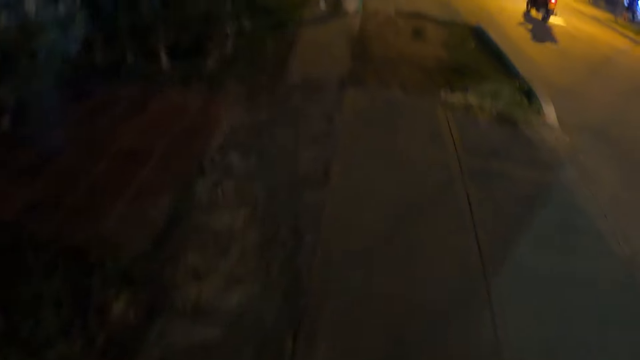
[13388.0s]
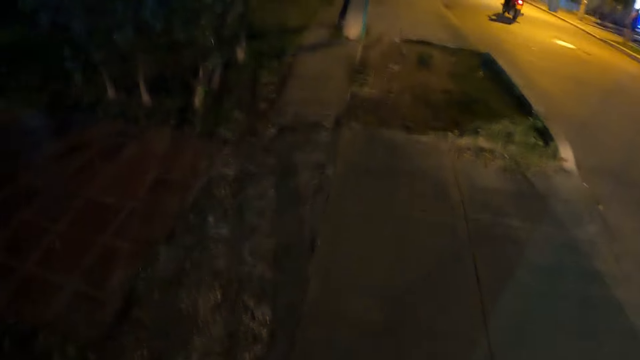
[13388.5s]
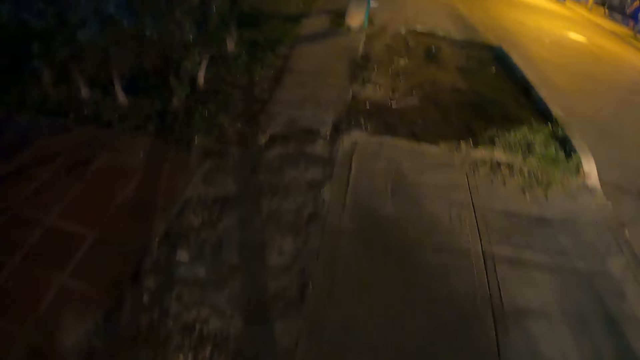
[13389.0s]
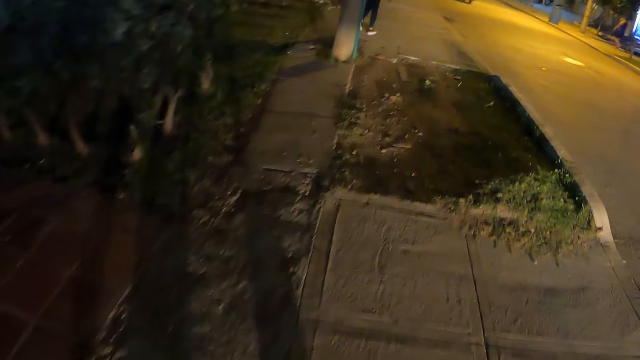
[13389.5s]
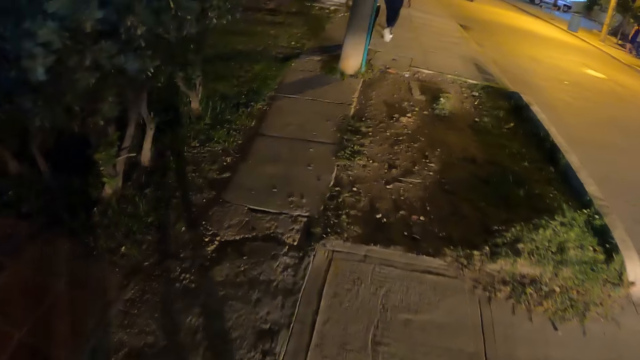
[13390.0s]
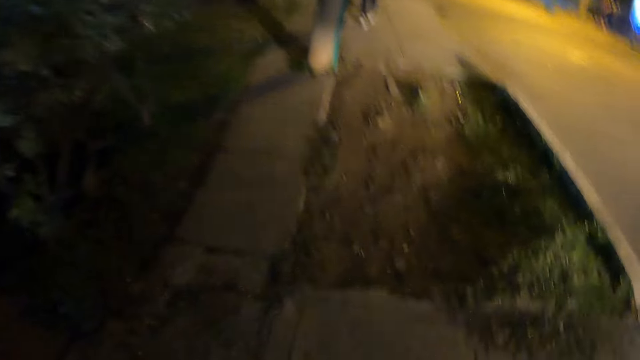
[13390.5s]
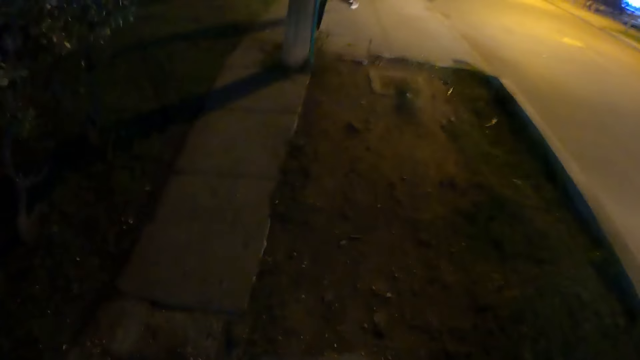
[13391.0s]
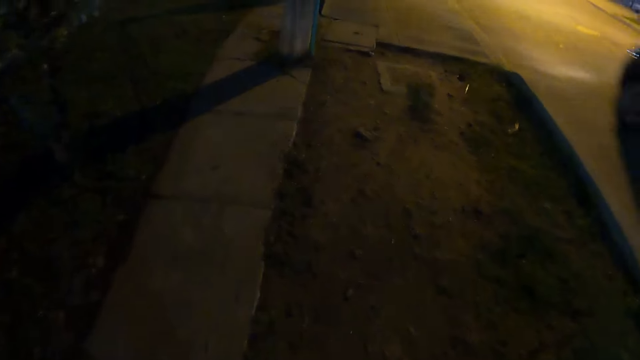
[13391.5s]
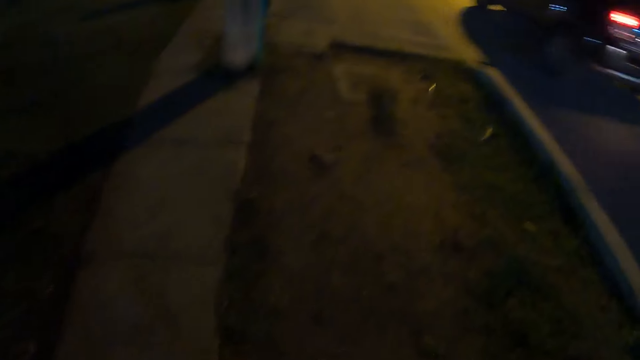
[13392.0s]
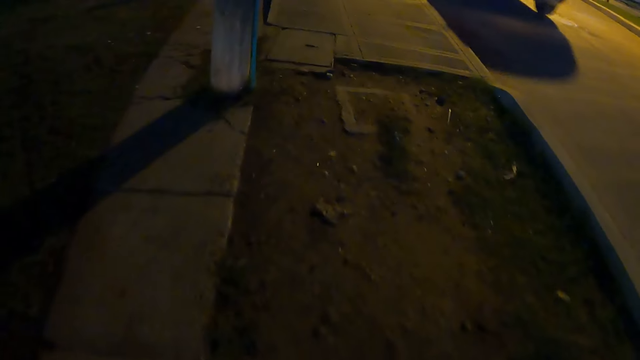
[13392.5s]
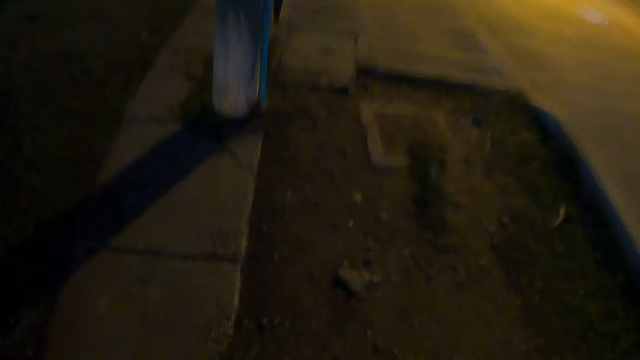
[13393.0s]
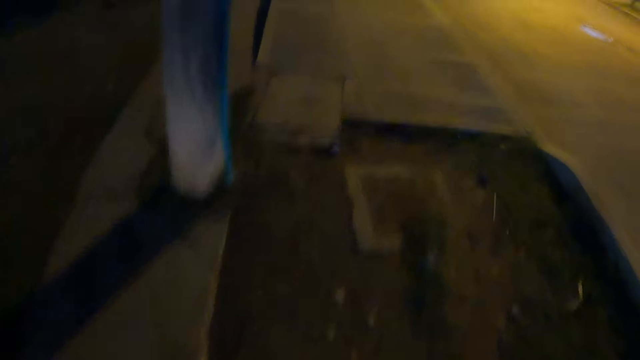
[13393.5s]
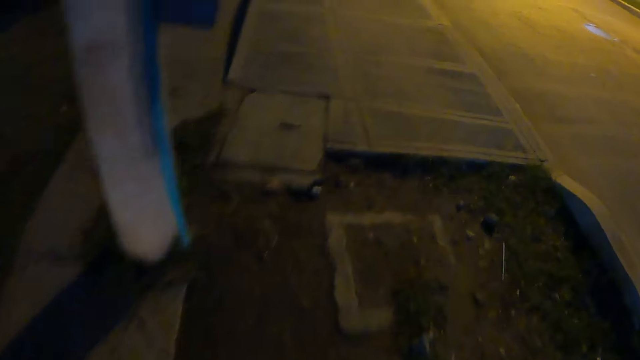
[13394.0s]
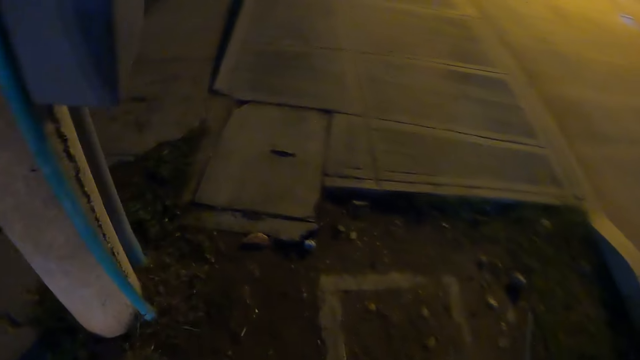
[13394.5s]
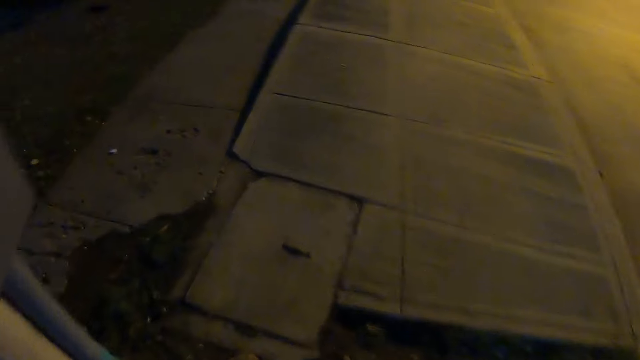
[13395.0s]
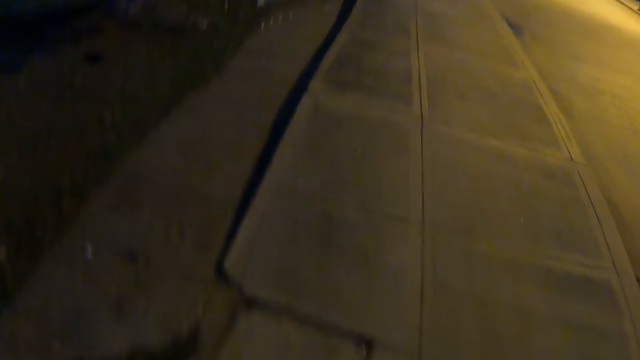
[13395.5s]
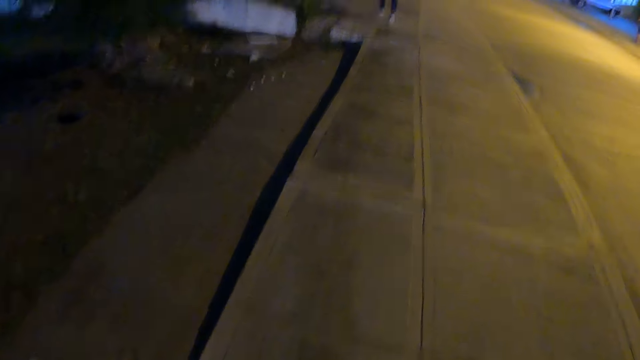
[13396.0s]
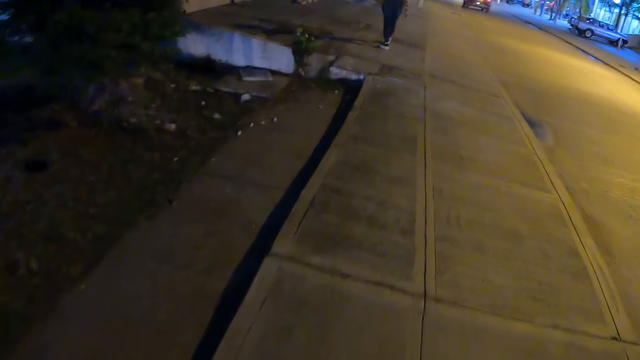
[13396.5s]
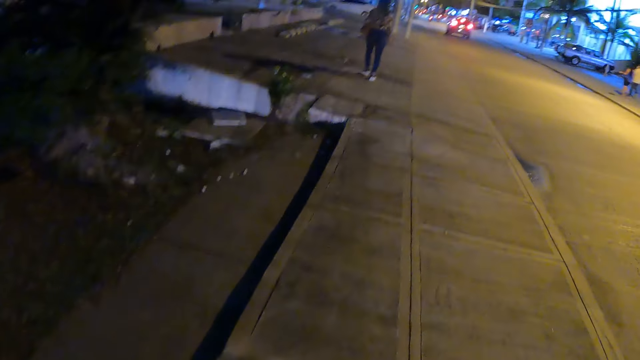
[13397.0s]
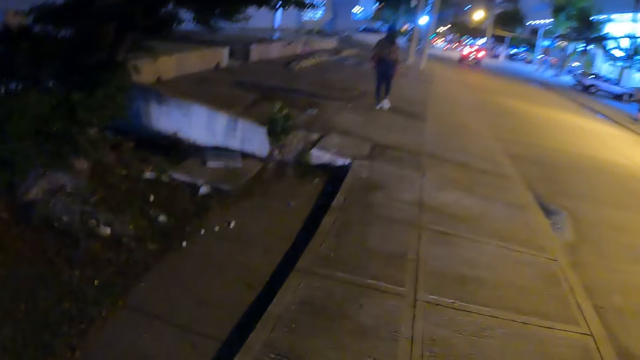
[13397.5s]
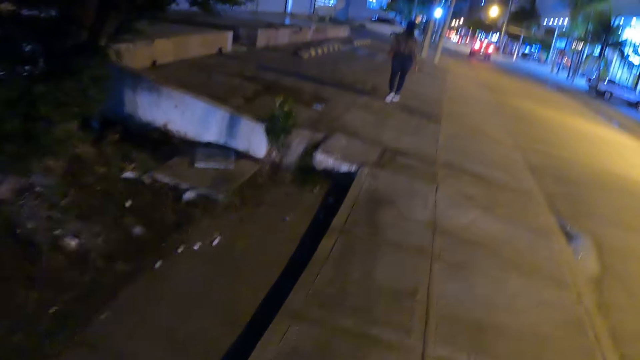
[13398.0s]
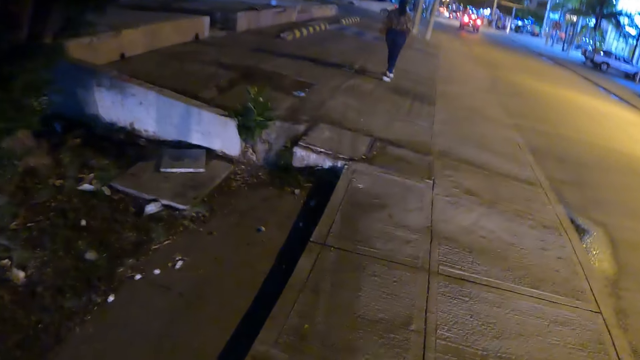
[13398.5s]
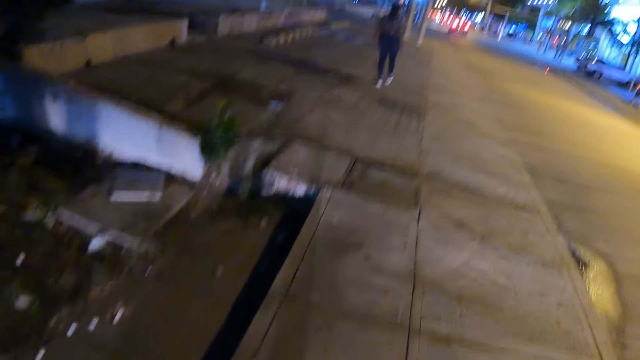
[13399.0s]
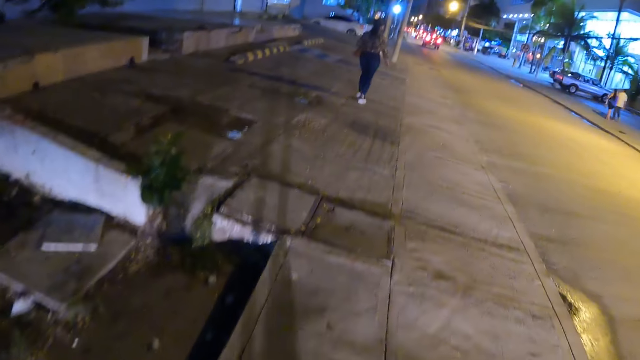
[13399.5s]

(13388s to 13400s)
The camera wearer looks forward.

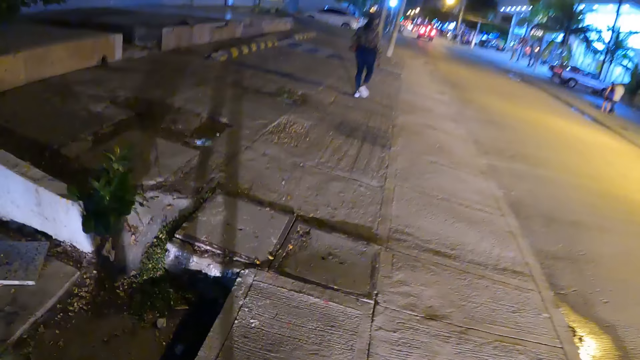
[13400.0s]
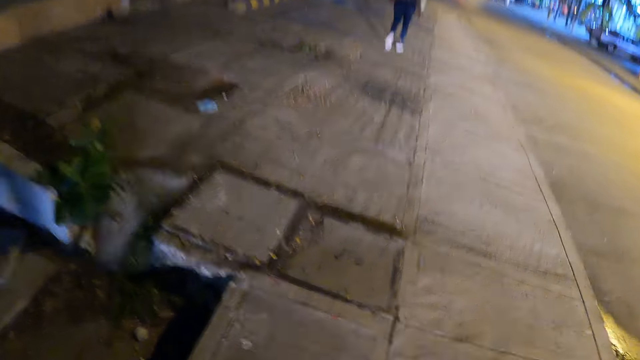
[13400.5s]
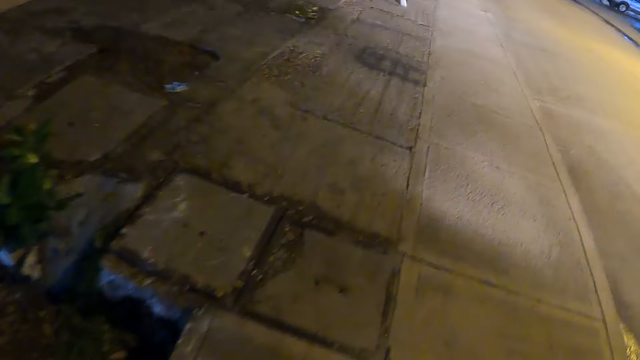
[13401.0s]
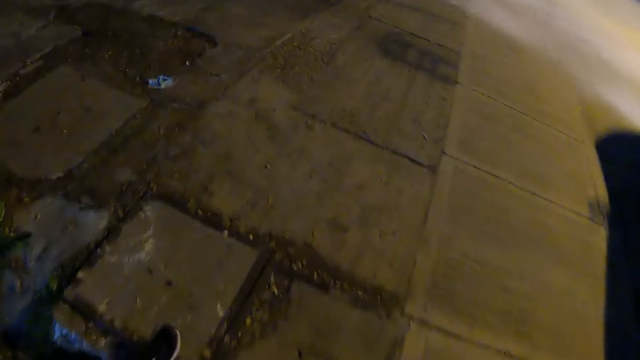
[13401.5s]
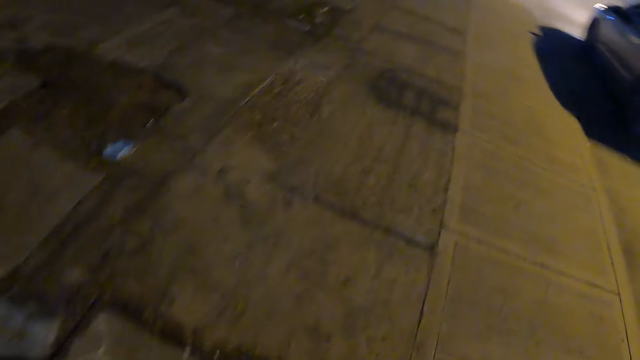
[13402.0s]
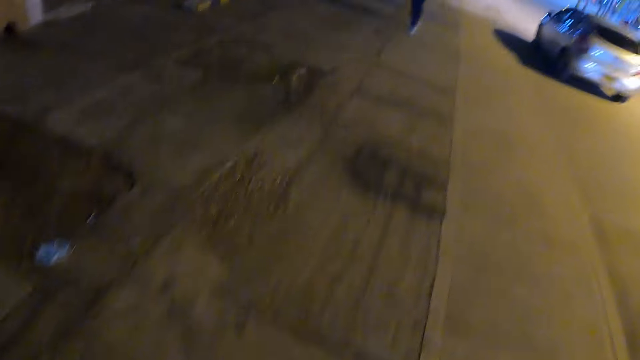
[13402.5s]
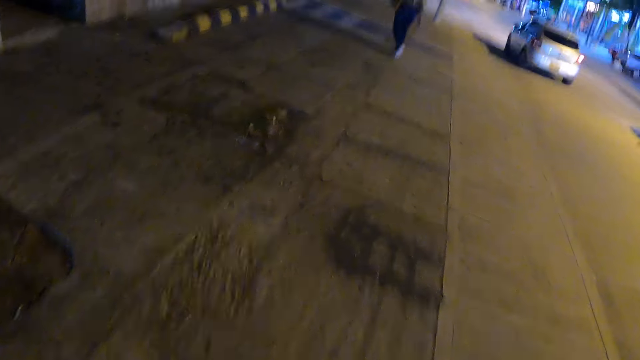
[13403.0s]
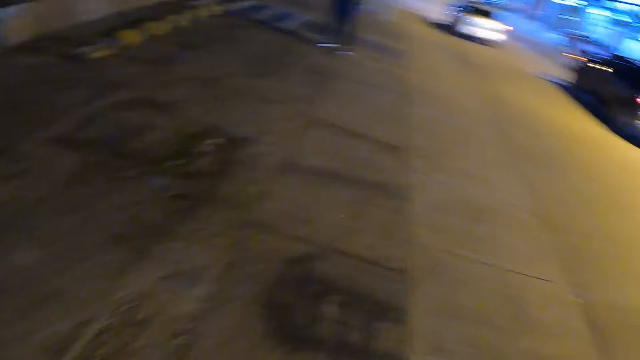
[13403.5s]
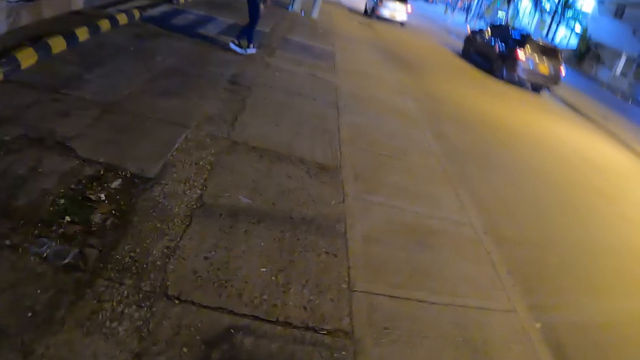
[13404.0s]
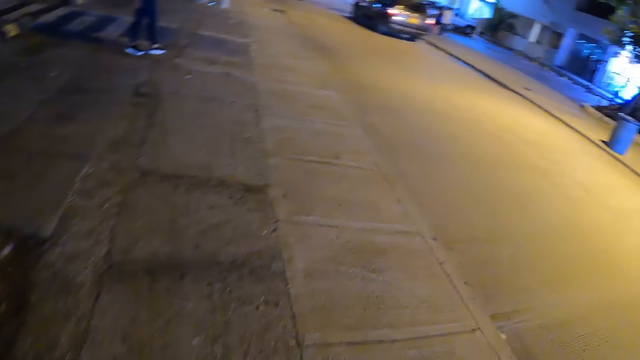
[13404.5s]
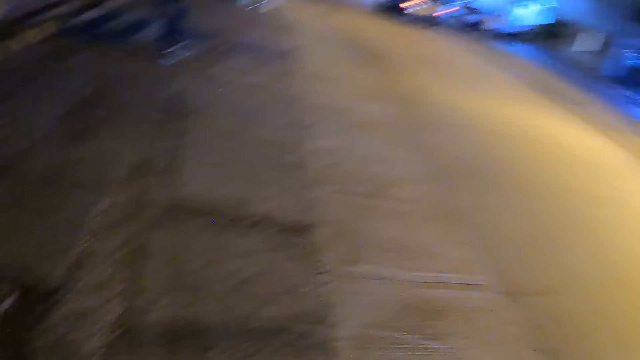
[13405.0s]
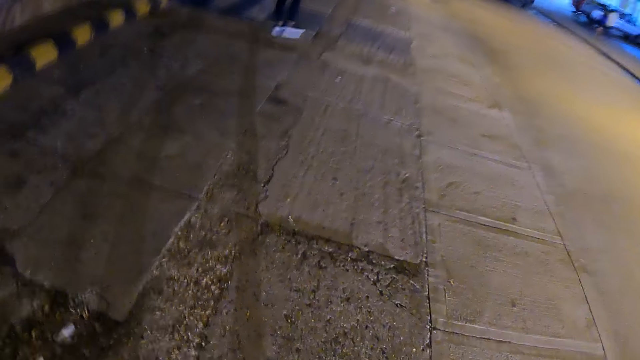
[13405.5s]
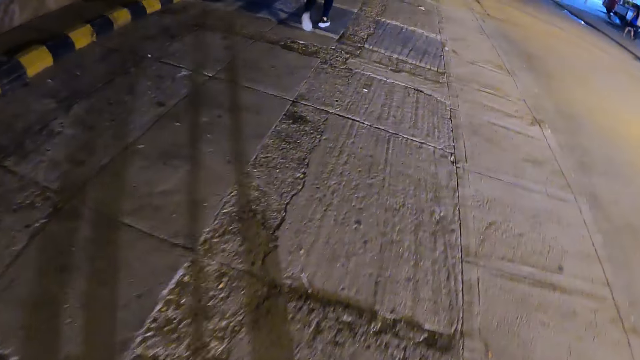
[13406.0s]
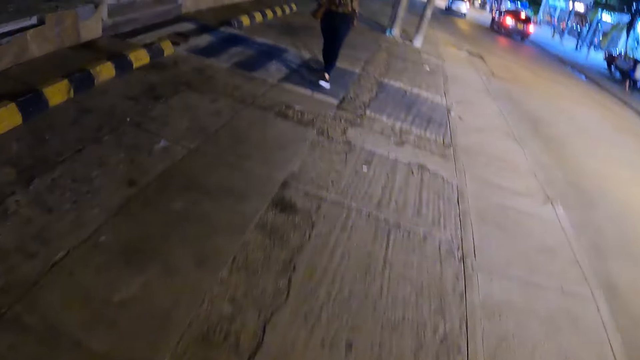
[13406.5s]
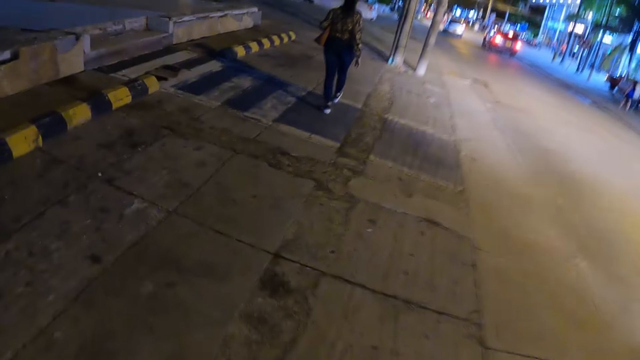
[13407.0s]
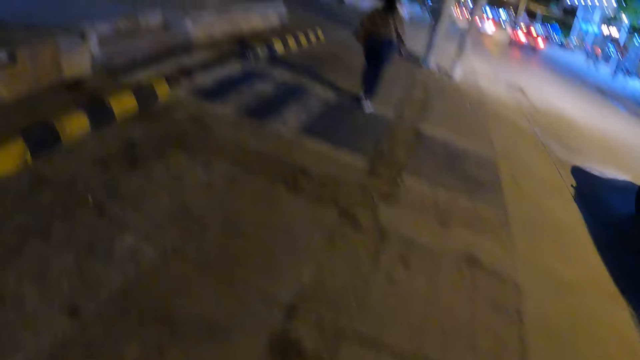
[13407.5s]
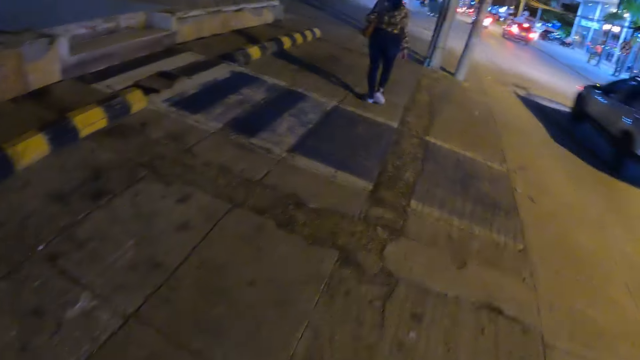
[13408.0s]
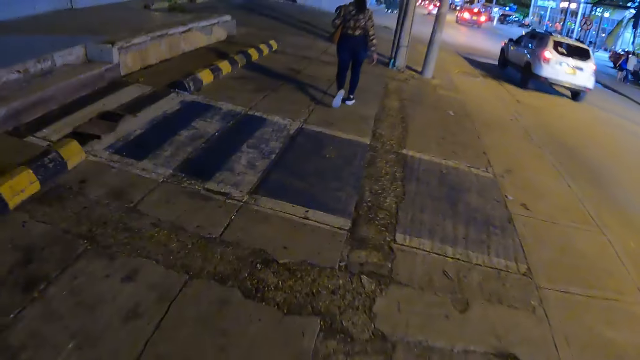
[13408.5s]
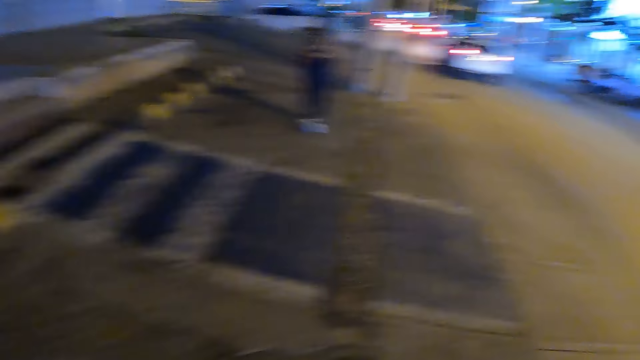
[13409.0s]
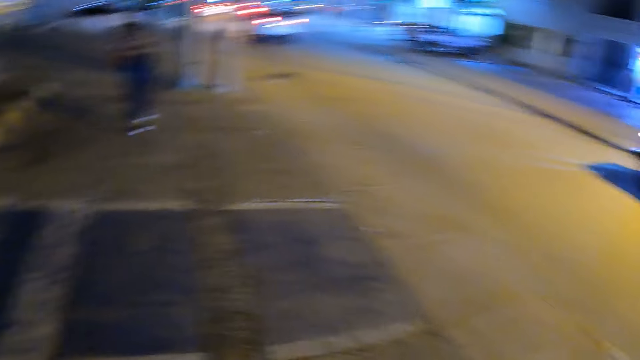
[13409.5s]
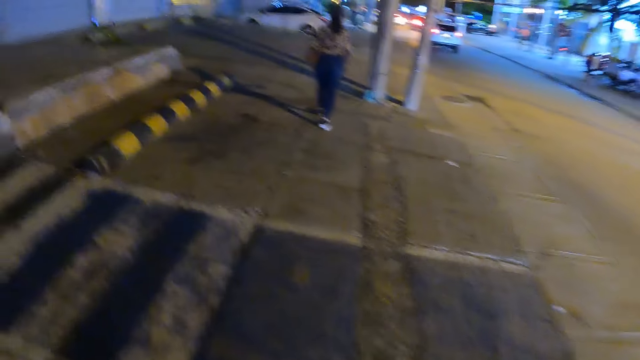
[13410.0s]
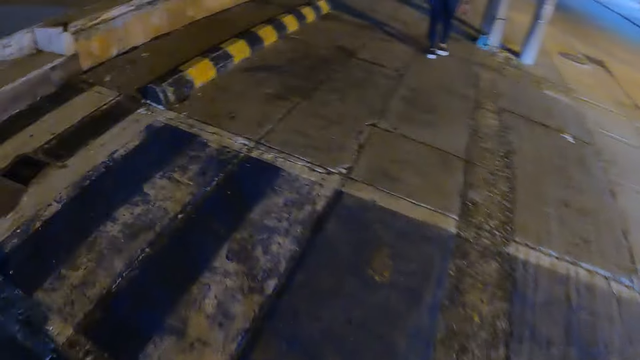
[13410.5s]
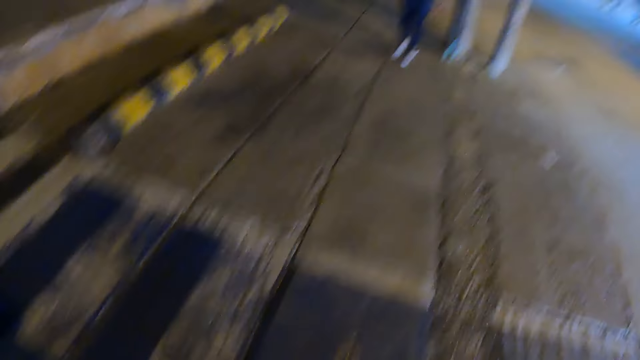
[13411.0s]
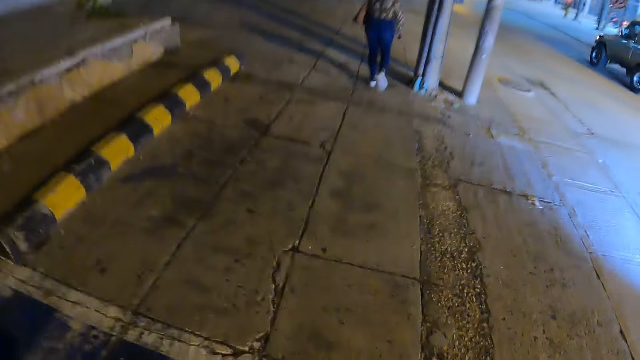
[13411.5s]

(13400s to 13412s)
The camera wearer looks down. They look right. The woman stands on the road side. The camera wearer looks down. They look forward. The woman walks around the street. The camera wearer looks right. They look forward.
